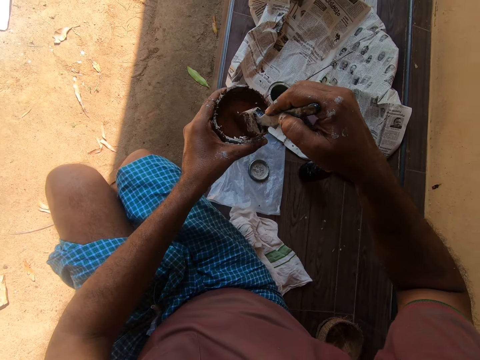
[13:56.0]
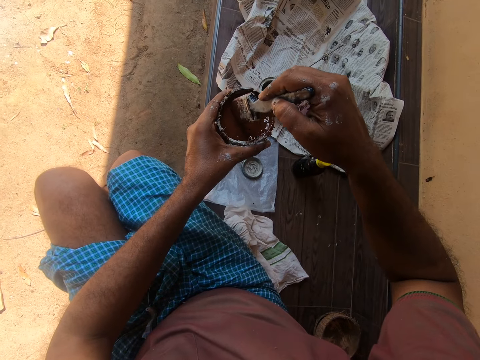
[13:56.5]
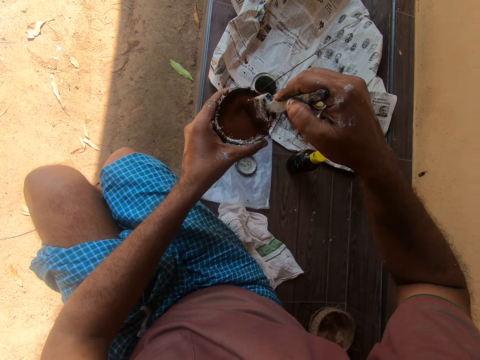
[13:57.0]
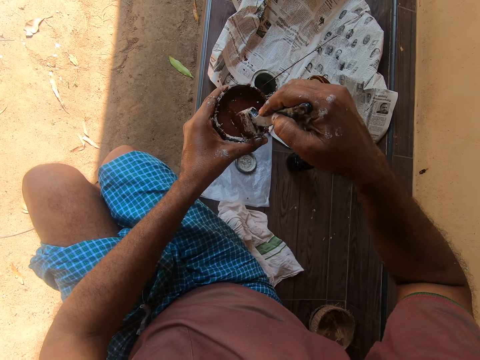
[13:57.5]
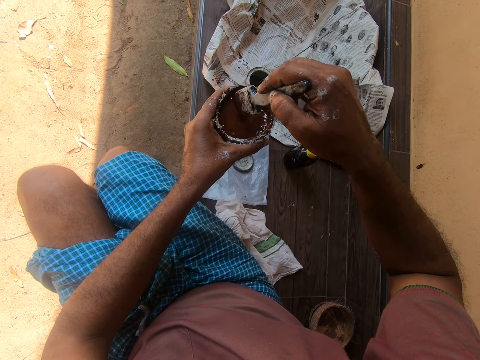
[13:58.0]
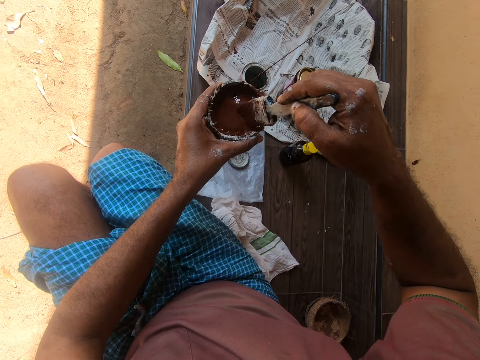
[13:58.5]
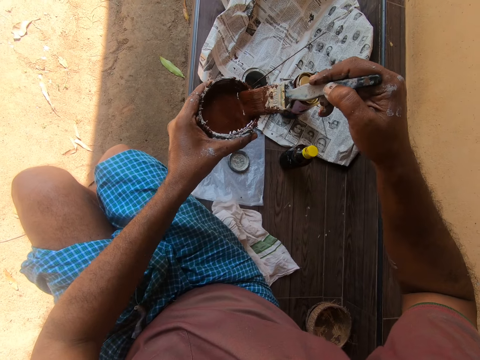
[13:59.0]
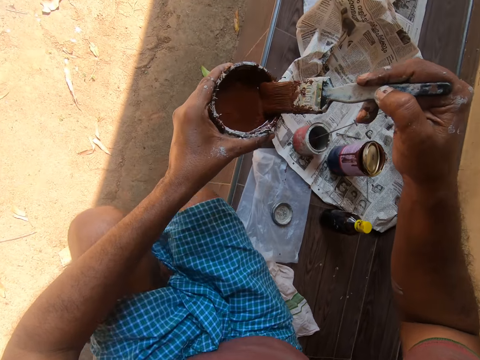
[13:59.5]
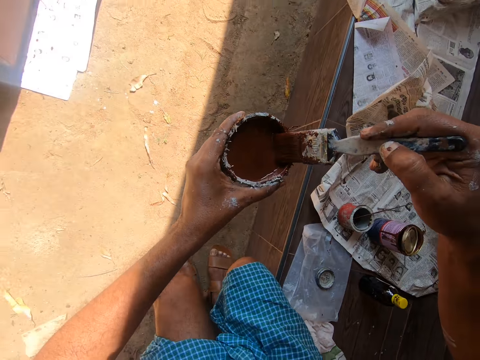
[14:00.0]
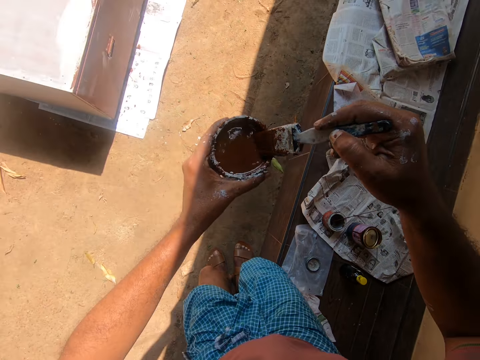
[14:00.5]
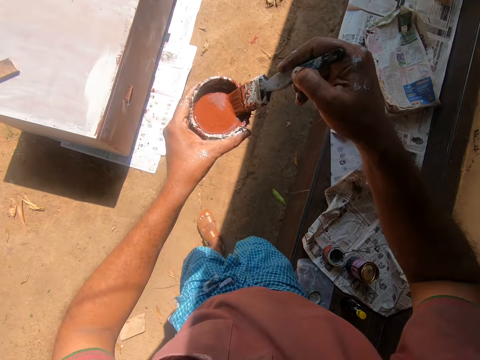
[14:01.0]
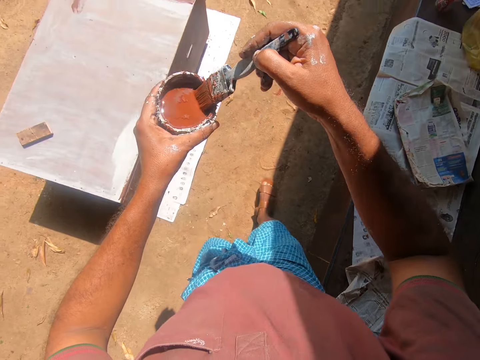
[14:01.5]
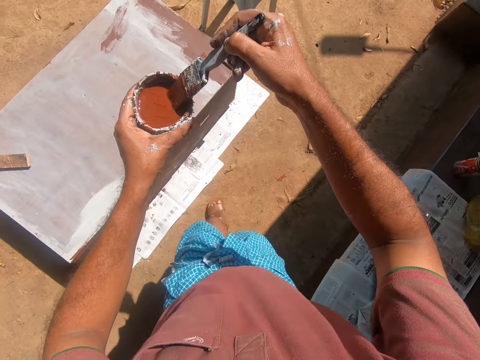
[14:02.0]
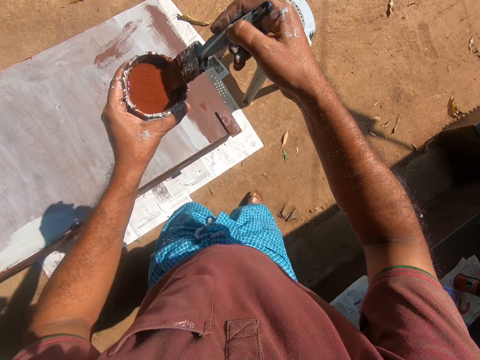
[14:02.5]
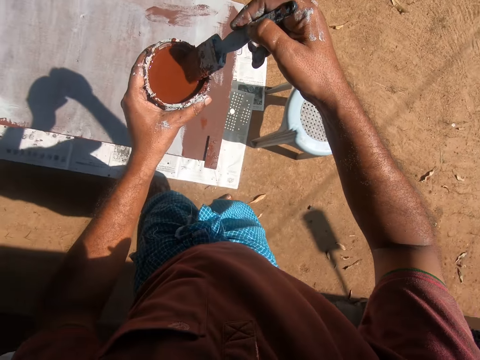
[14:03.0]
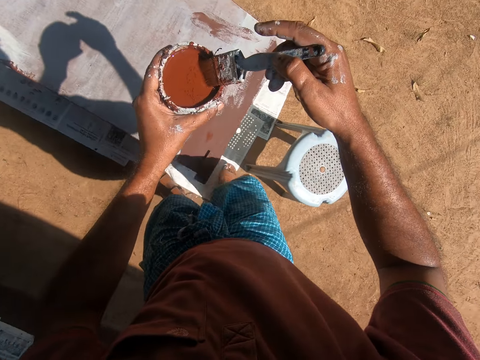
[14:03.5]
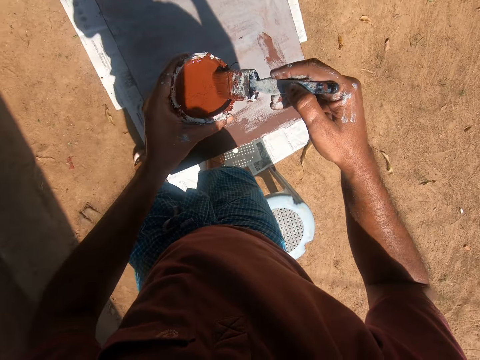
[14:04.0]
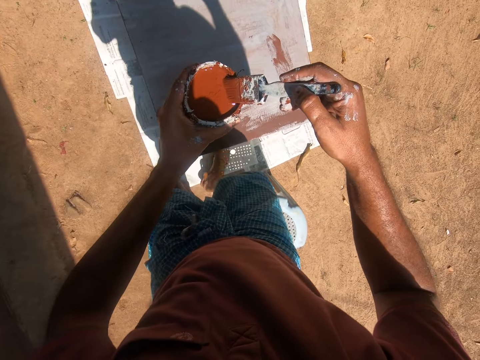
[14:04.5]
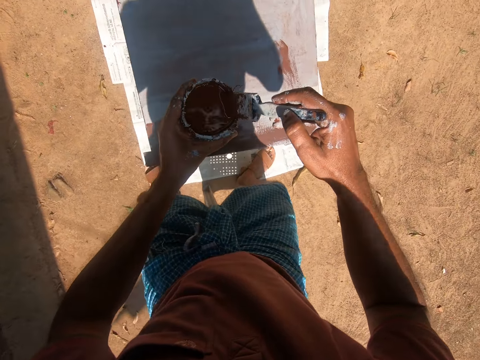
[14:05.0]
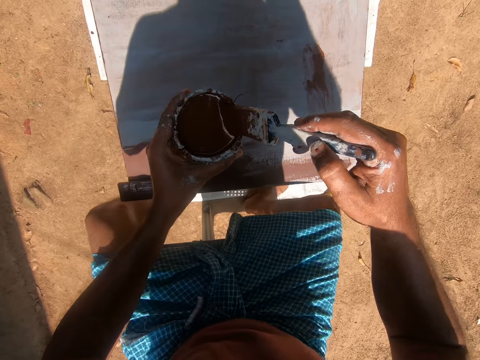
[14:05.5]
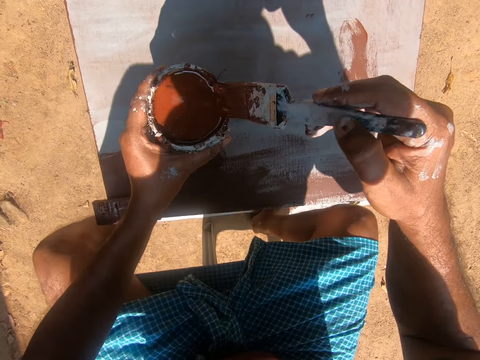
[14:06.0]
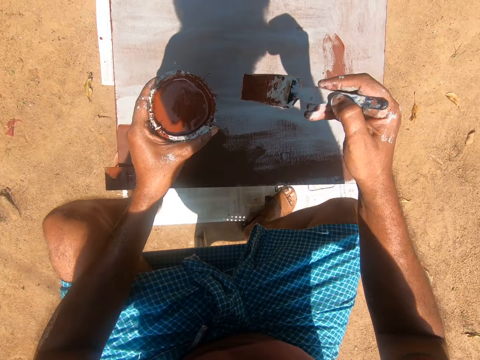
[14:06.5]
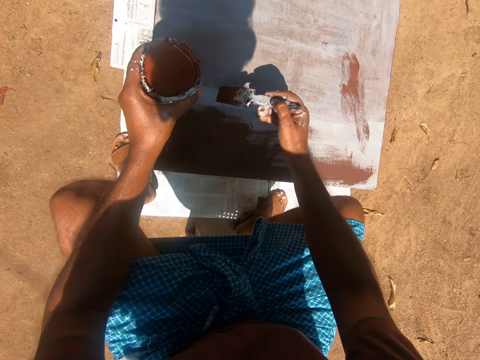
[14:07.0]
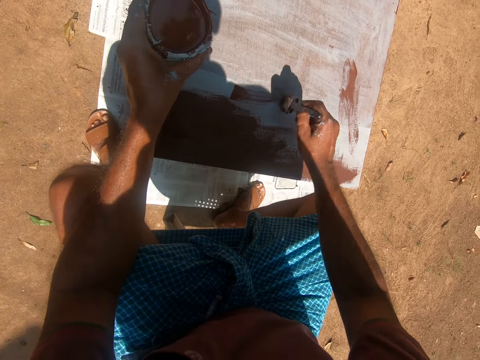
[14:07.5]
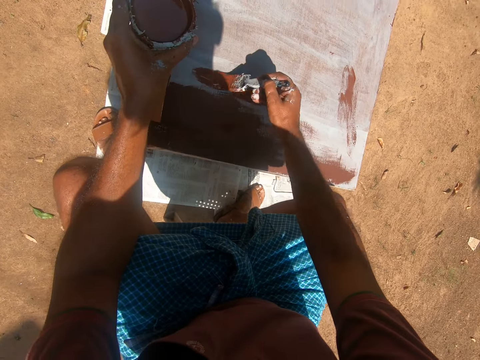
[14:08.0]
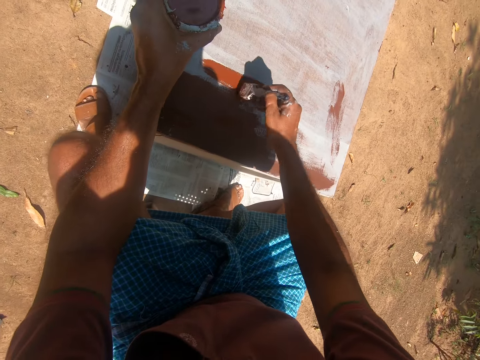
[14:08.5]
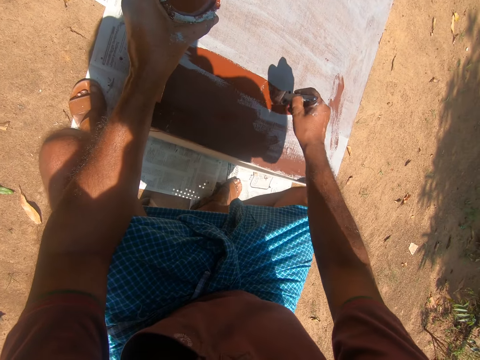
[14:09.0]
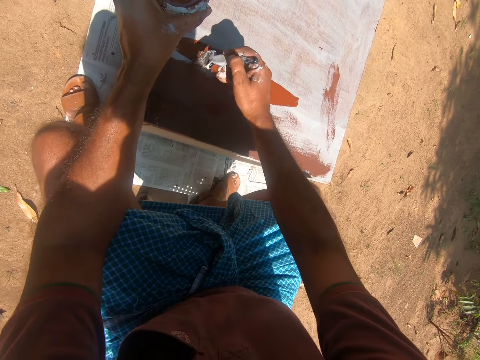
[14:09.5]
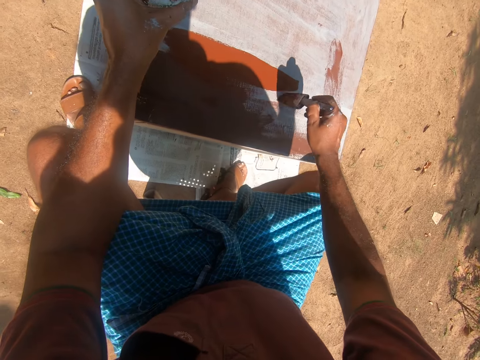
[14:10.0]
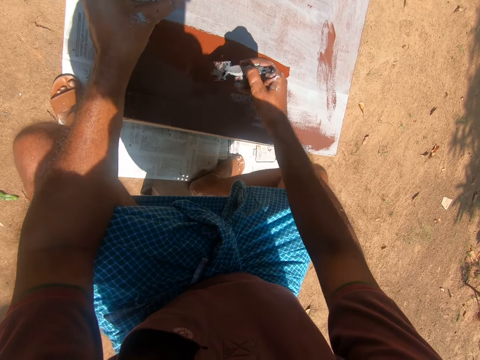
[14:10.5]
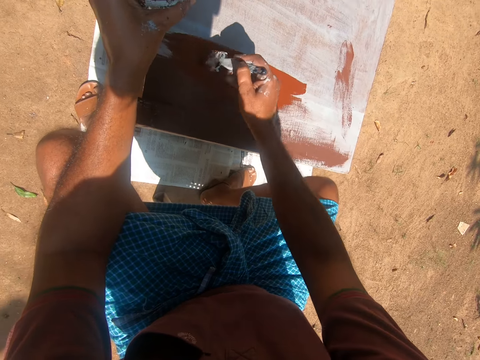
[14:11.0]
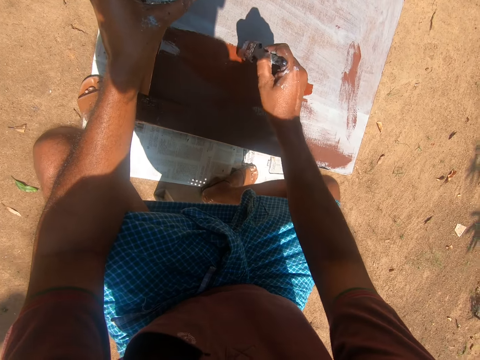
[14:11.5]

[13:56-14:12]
The camera wearer walks towards a plastic chair beside a cupboard. They sit on the plastic chair. They paint the cupboard or table with the paint brush.

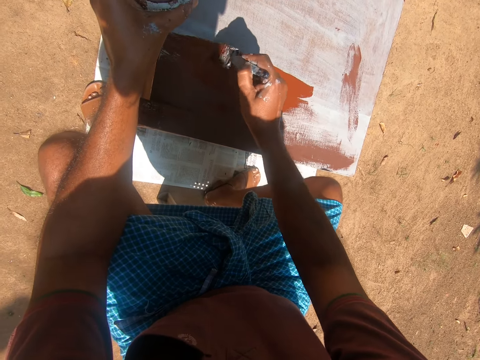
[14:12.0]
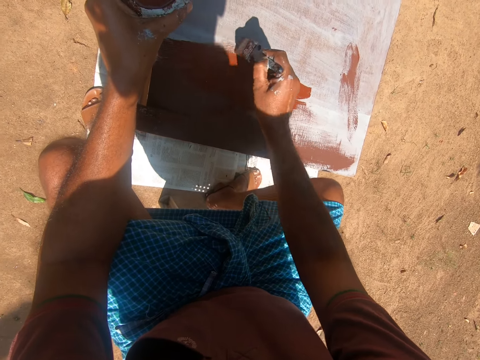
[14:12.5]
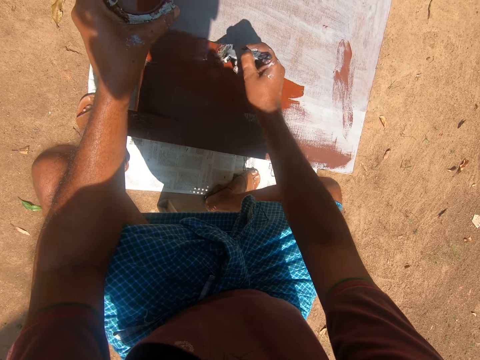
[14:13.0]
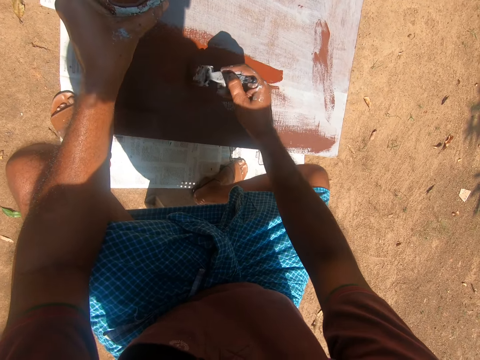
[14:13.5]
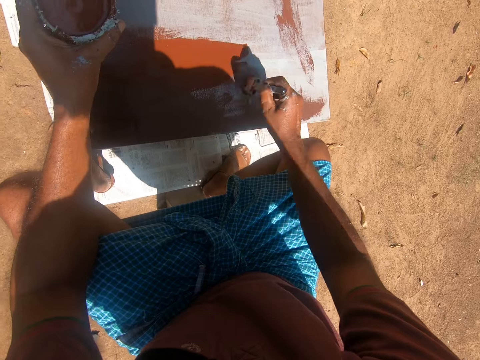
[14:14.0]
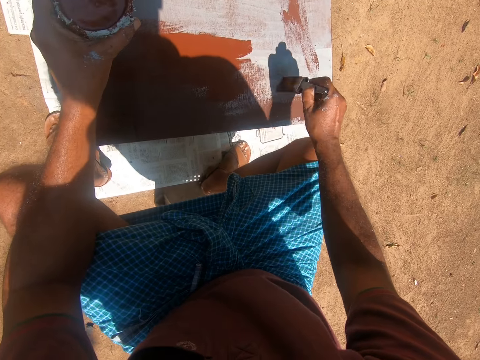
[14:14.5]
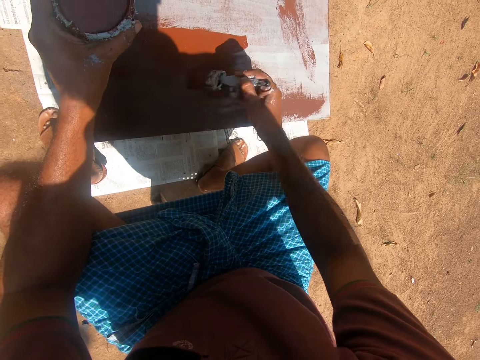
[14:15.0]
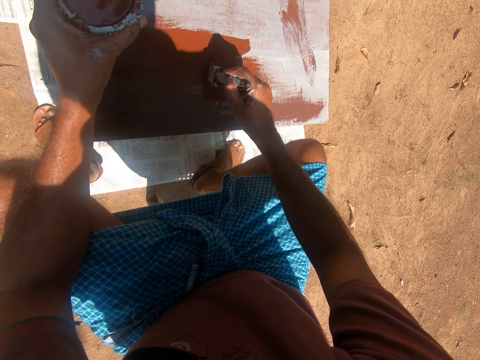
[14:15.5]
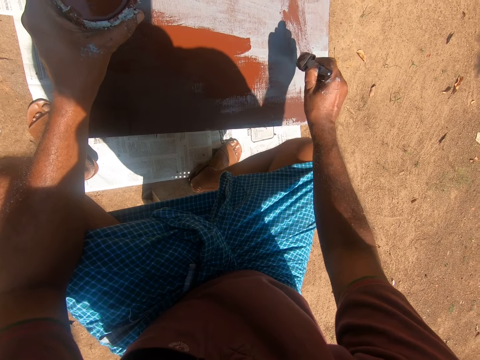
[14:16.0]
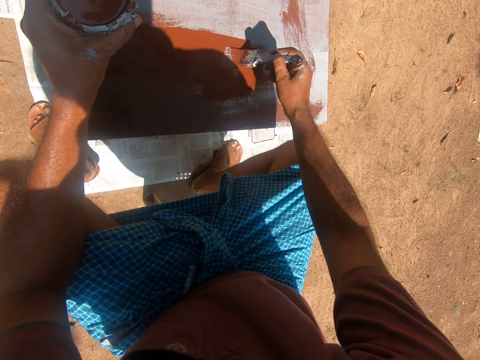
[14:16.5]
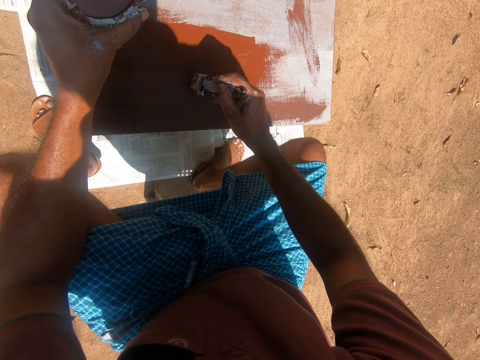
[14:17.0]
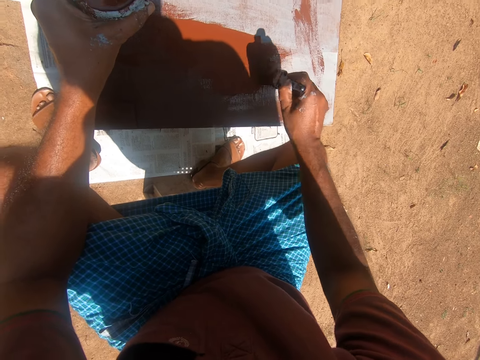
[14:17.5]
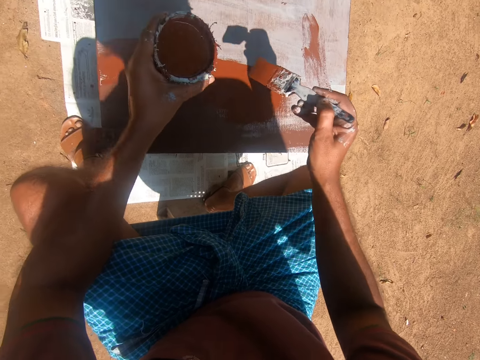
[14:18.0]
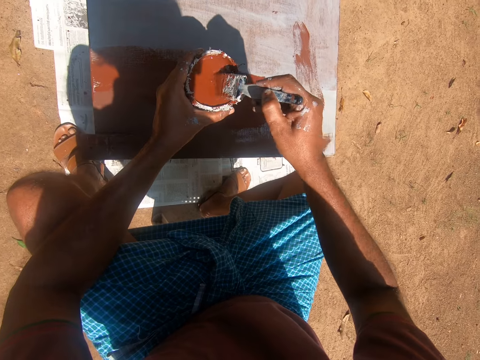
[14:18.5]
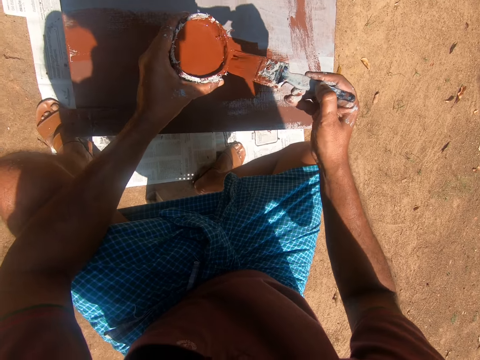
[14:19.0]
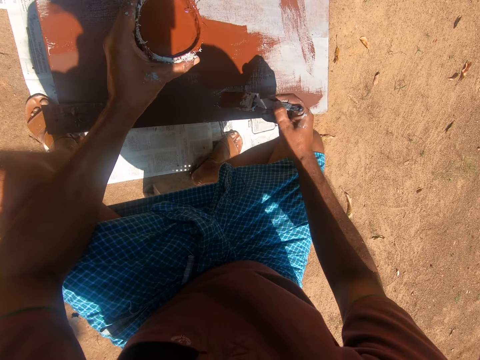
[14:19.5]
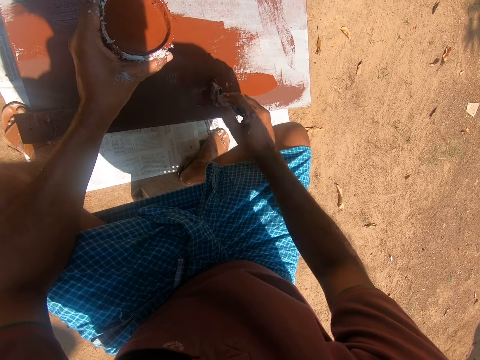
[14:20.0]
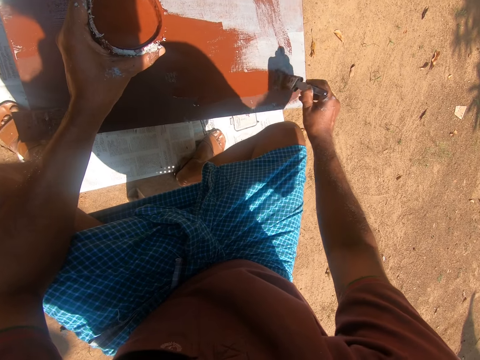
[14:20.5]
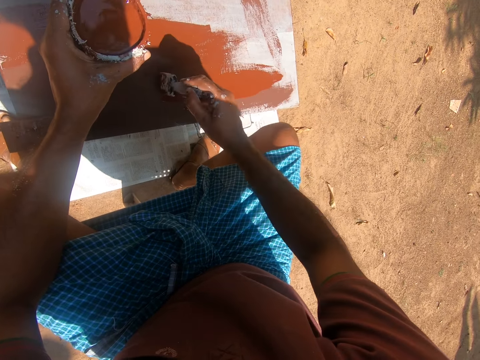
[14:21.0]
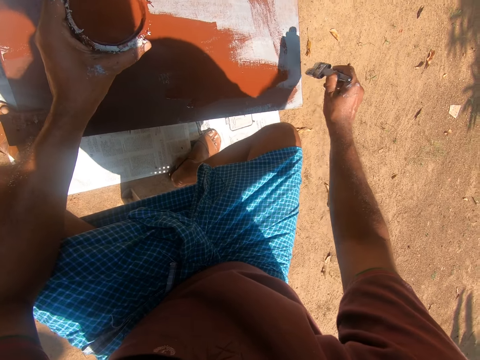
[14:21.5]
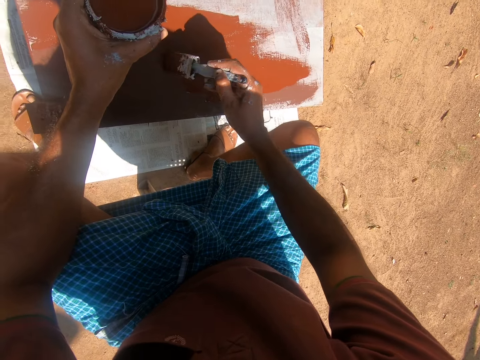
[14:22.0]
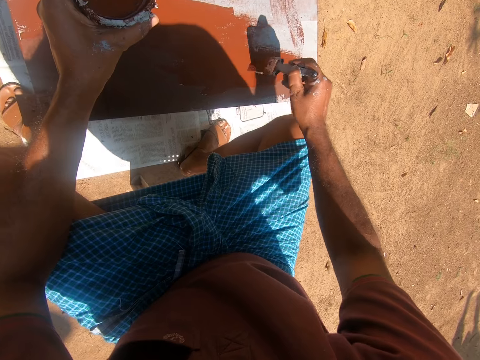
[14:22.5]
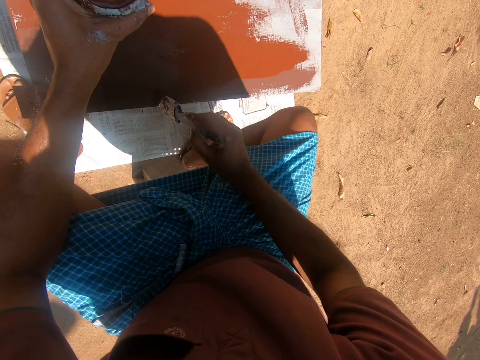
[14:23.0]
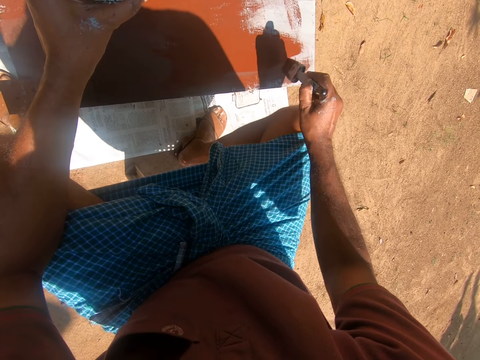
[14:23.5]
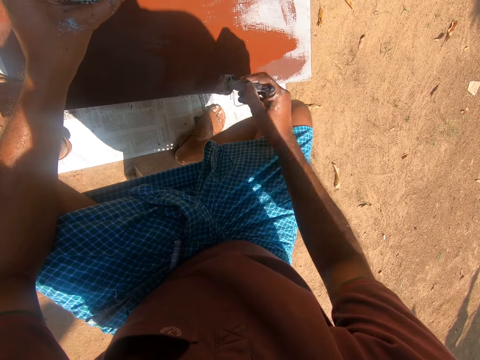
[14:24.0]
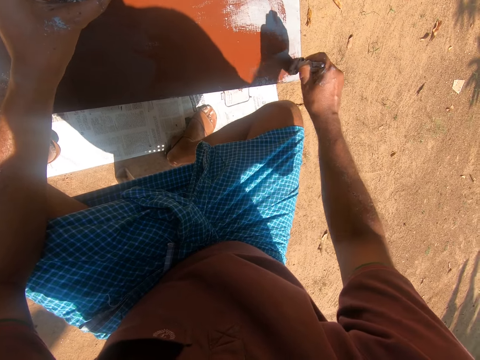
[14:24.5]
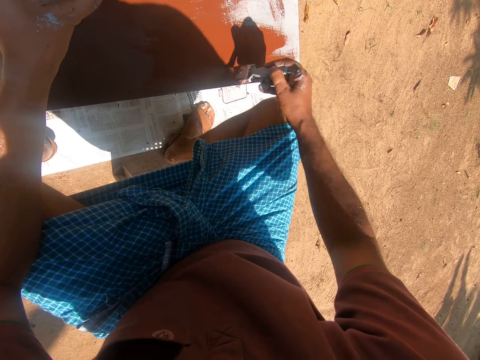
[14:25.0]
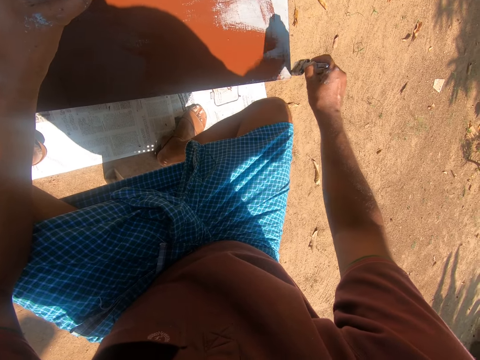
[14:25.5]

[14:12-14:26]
The camera wearer dips the paint brush into the container of paint. They paint the cupboard with the paint brush.
